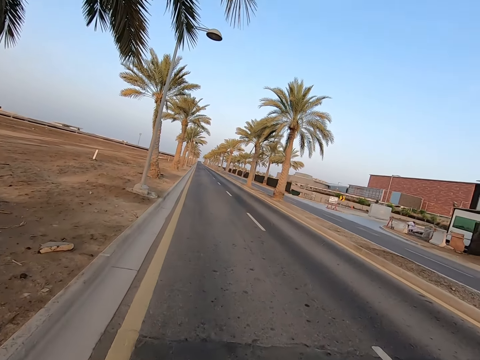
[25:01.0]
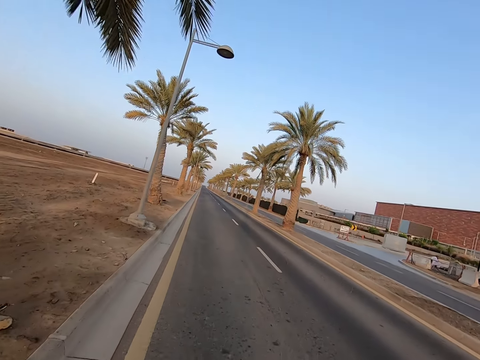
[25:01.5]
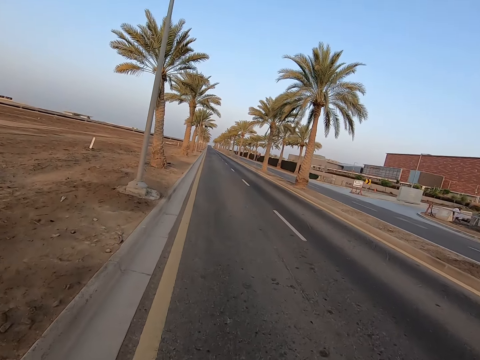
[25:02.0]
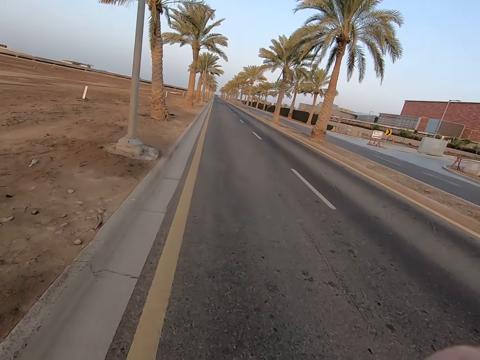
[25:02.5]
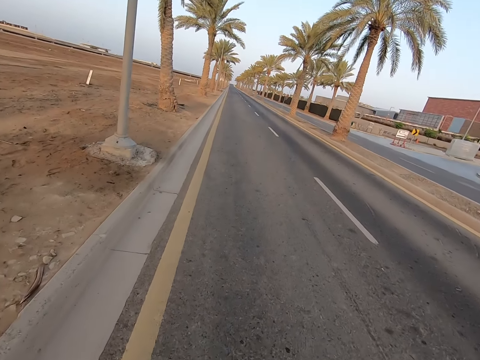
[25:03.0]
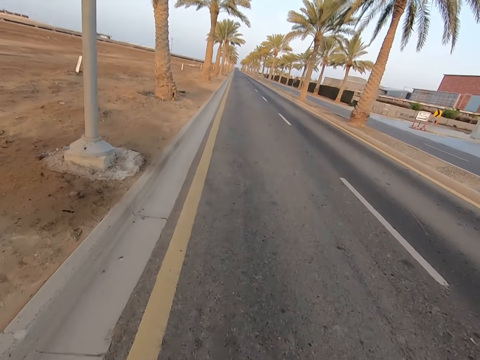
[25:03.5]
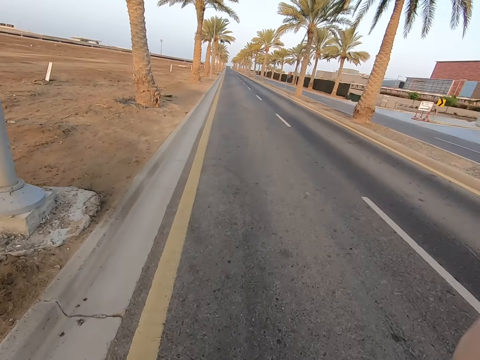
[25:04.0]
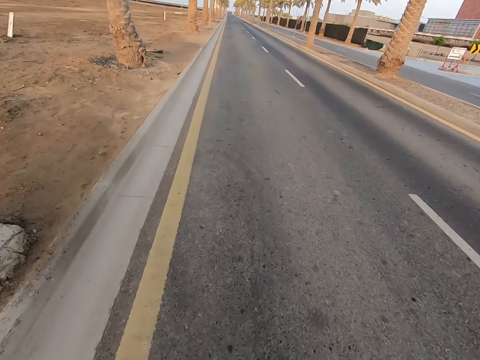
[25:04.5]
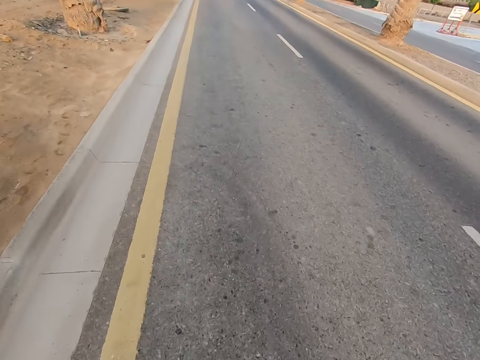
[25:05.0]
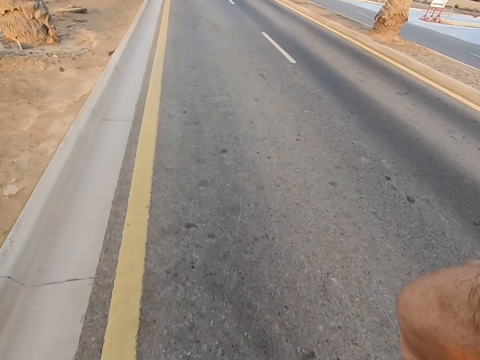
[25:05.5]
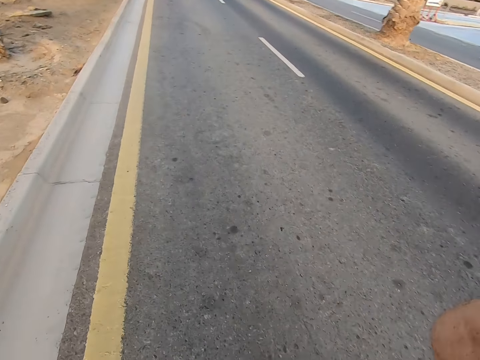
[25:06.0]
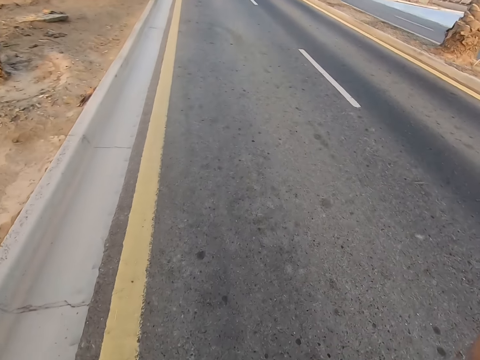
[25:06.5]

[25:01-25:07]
The camera wearer lifts his hands back and forth while running.

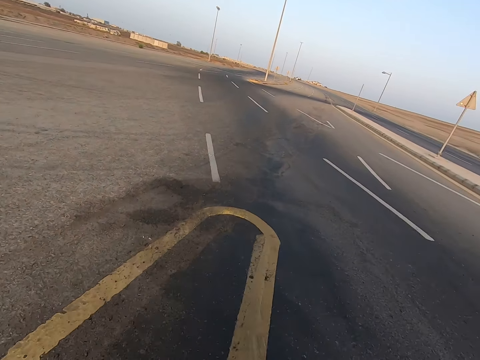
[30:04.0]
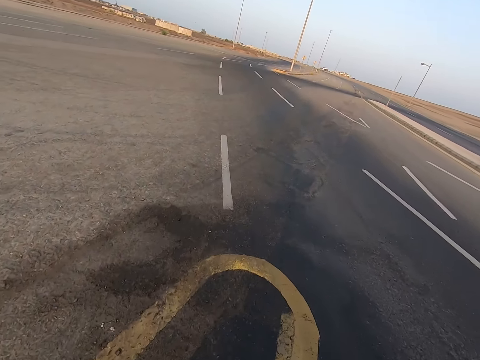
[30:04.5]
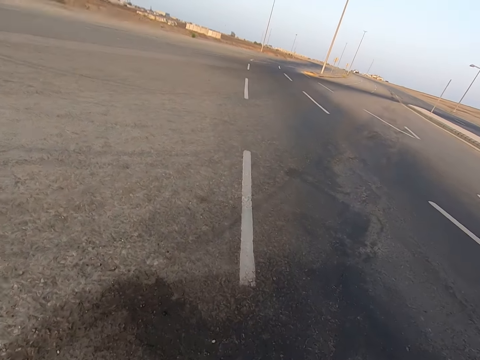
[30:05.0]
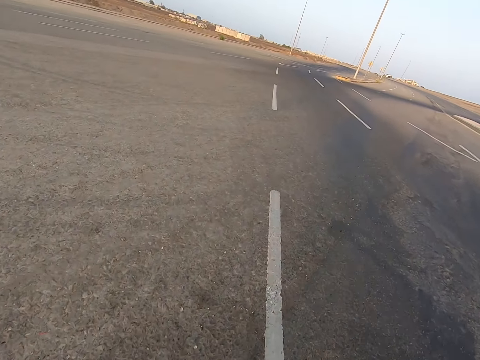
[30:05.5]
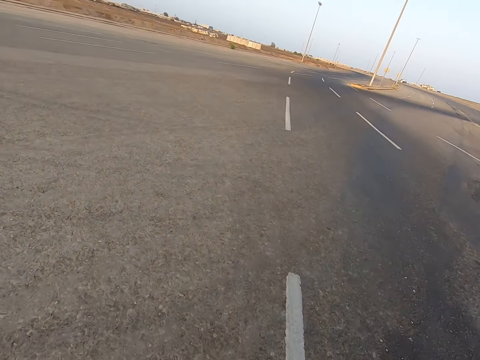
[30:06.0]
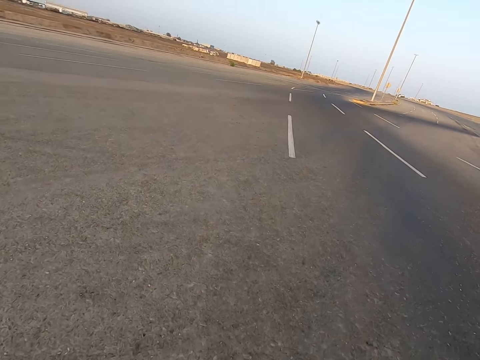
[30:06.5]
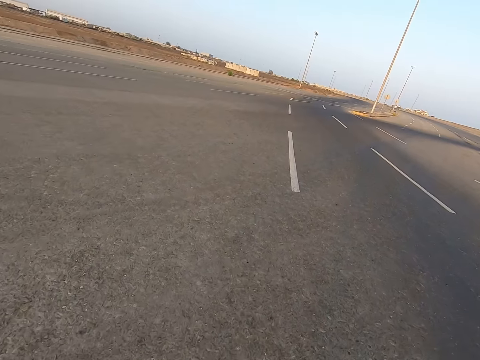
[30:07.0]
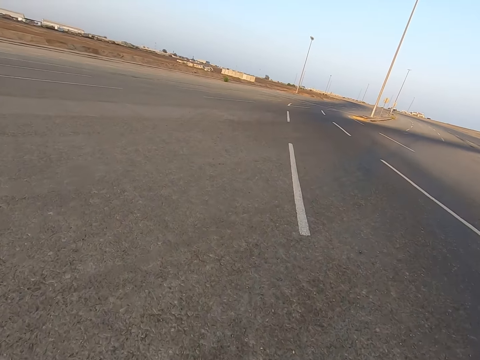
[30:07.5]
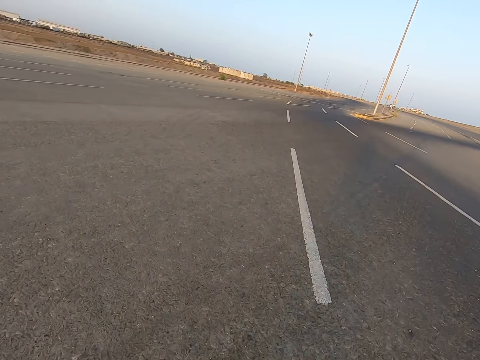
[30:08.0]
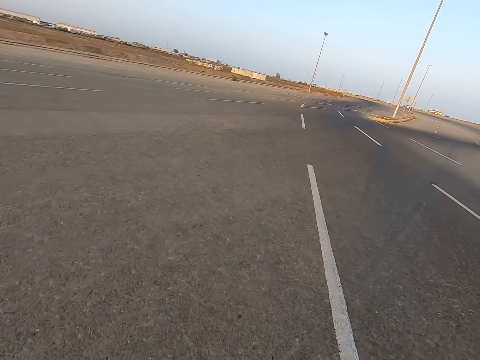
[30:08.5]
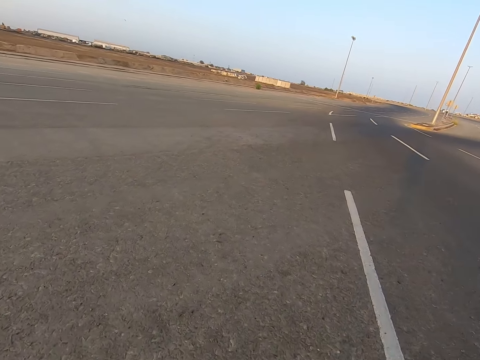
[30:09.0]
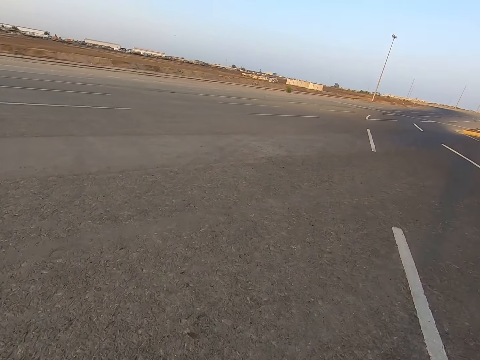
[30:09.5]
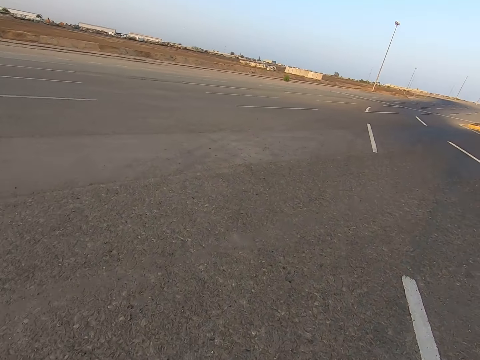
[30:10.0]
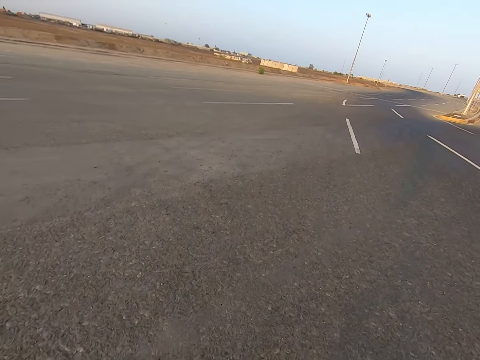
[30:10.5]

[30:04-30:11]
The camera wearer runs across the road.

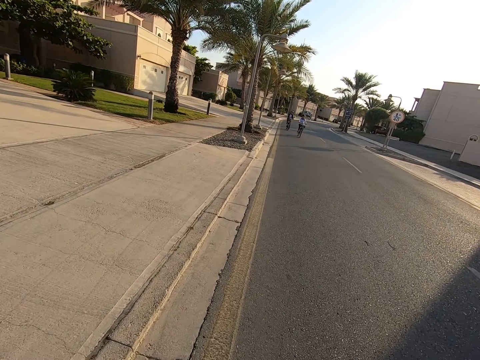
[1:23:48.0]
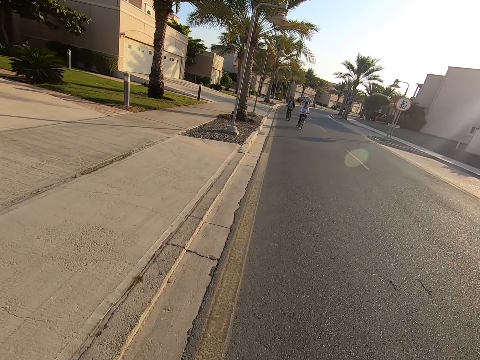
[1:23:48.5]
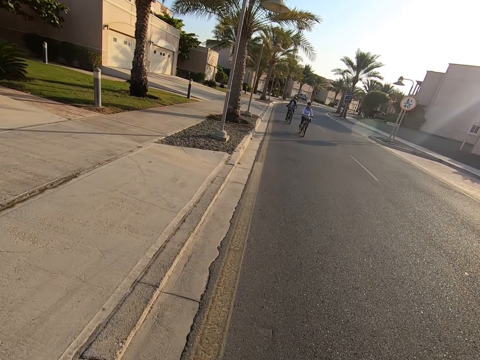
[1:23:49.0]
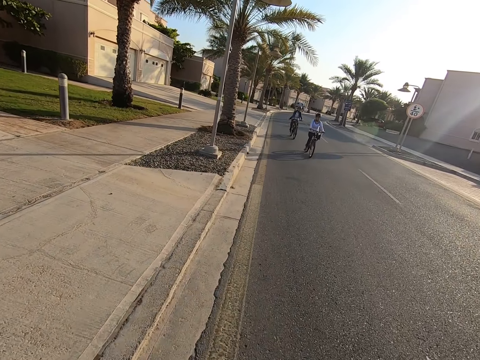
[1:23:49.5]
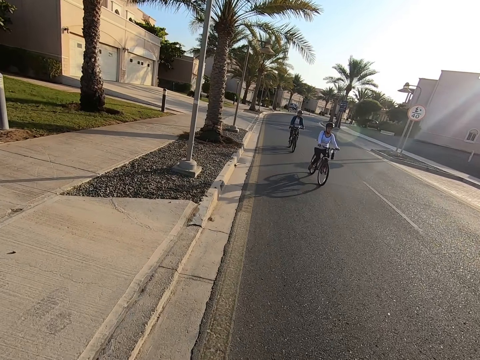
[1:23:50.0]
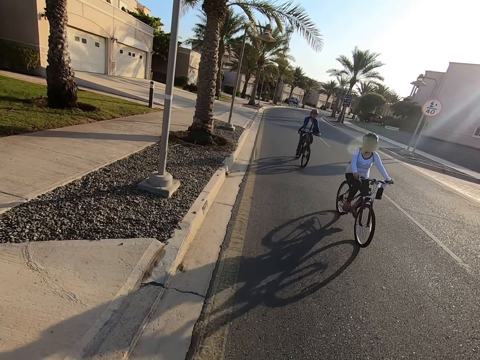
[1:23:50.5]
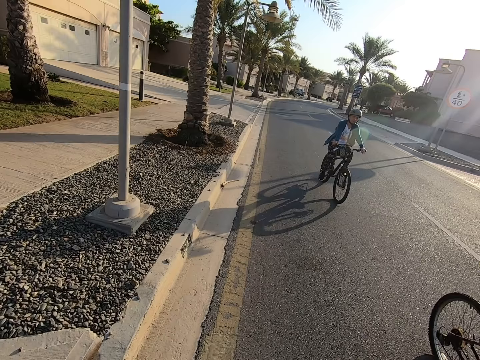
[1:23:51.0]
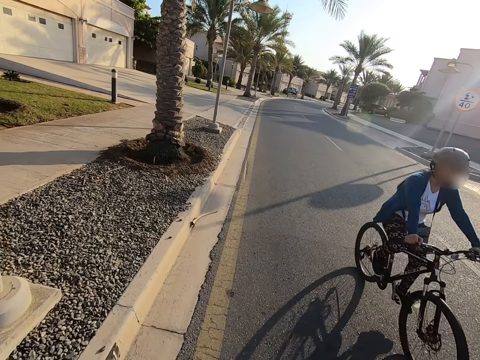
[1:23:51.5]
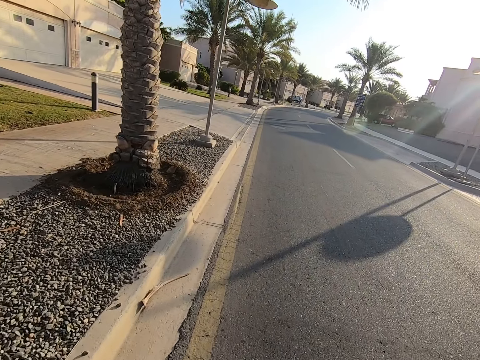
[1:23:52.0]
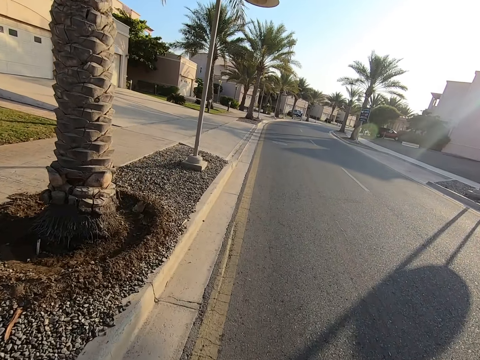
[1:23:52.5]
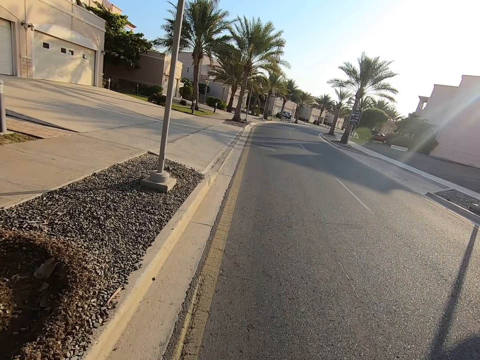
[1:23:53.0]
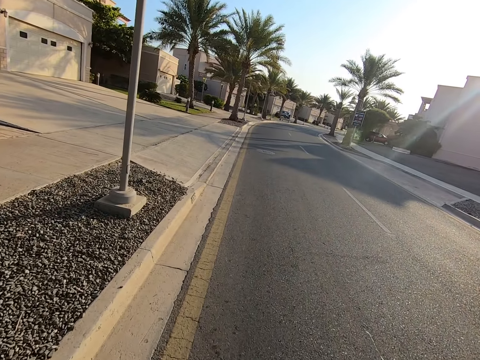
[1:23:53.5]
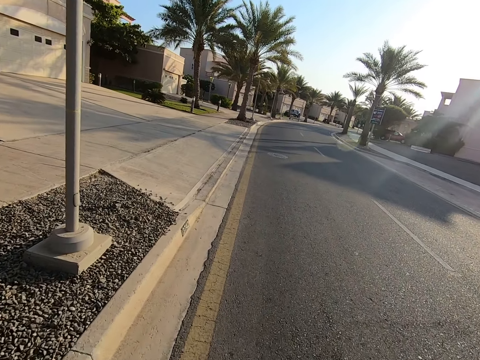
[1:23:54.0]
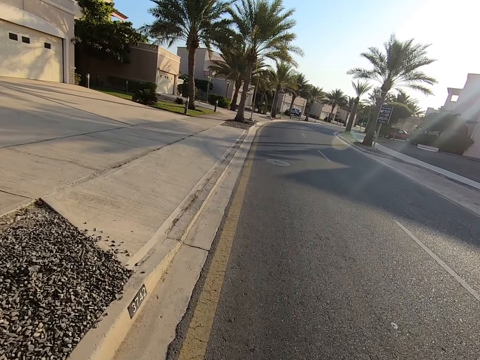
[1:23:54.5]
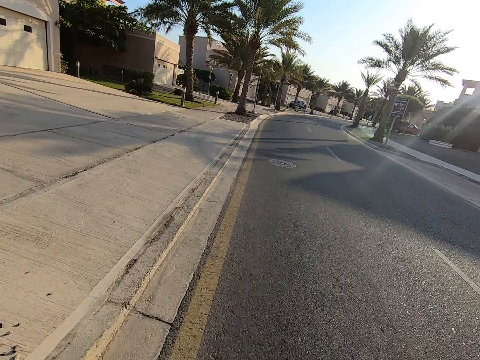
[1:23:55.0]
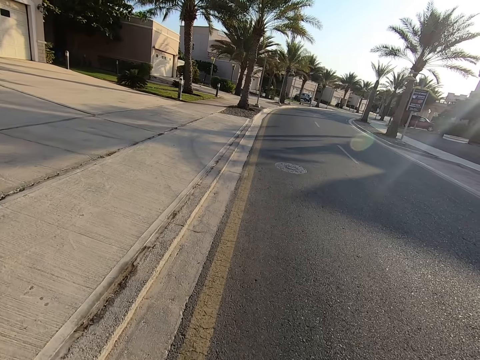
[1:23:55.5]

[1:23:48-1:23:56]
A man drives the opposite direction. A woman drives the opposite direction.

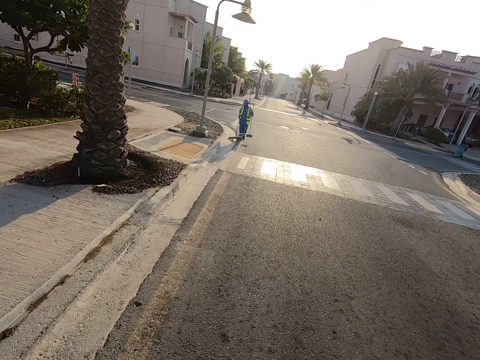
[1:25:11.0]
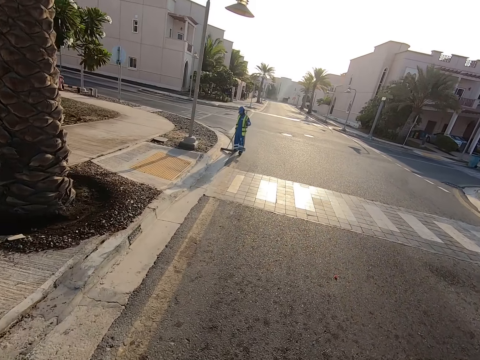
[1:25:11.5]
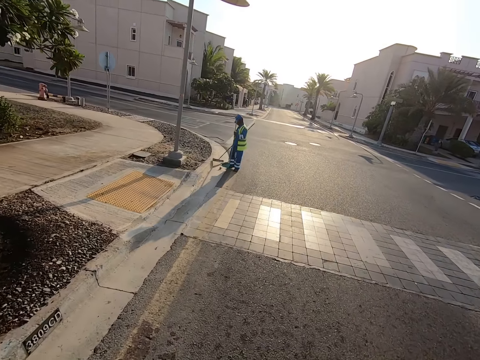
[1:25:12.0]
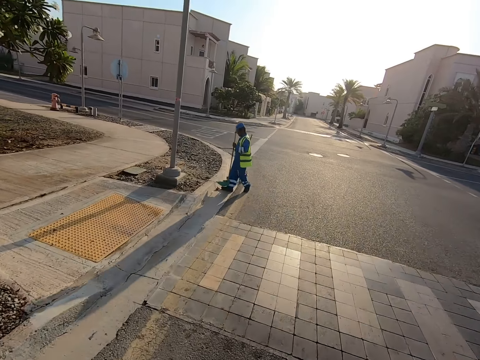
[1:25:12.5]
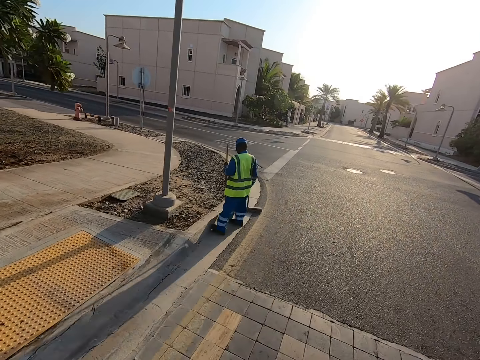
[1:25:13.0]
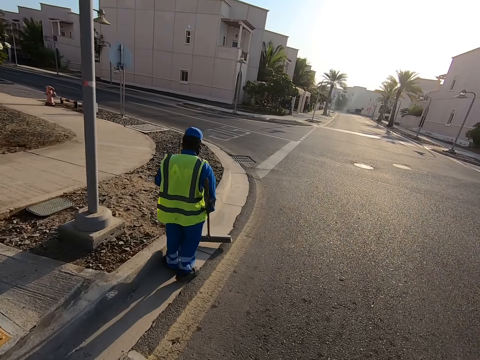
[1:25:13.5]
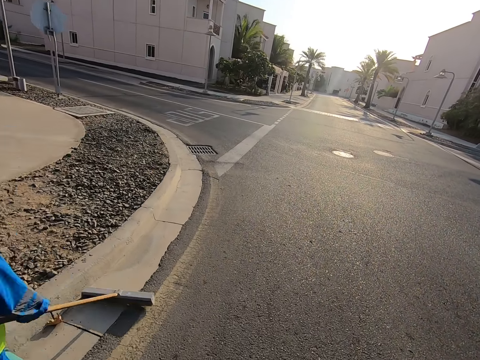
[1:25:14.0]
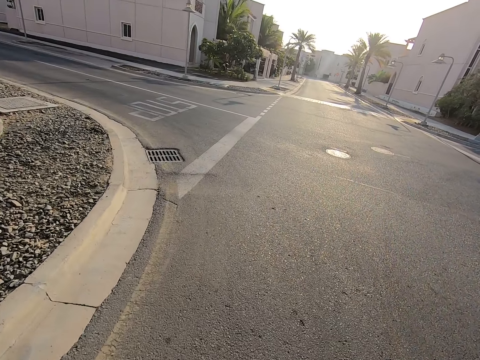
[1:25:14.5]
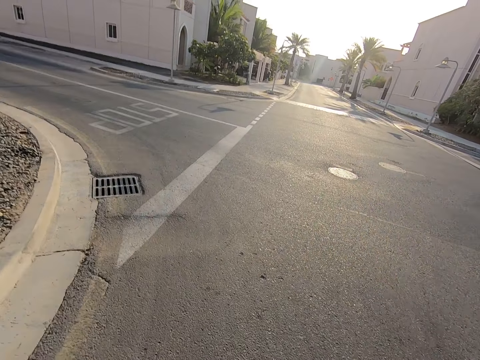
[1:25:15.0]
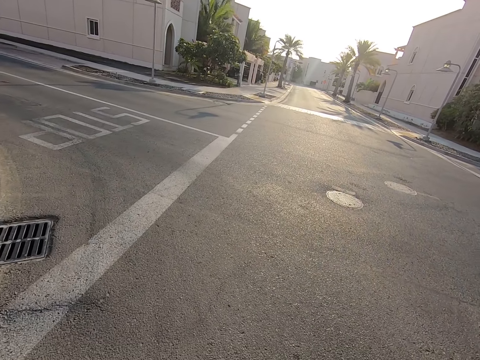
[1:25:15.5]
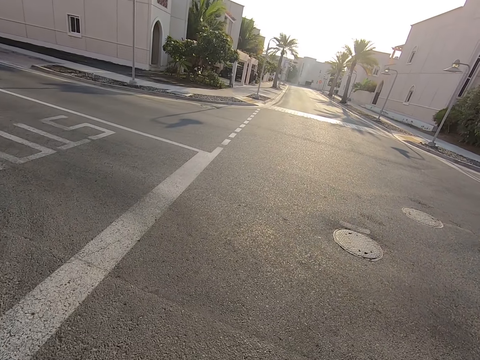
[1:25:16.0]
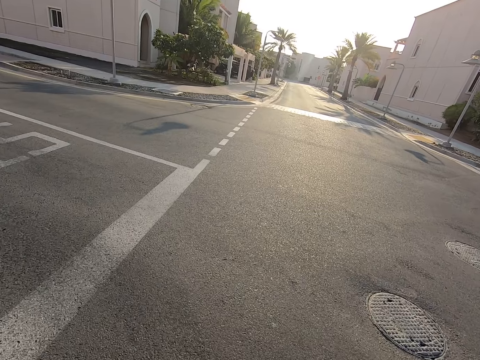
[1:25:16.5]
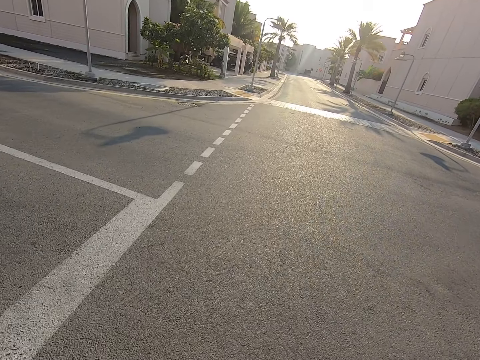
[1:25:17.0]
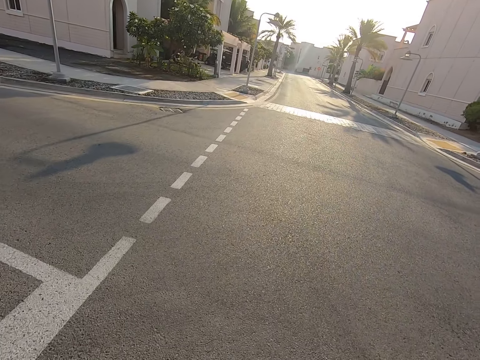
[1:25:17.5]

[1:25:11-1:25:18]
A man sweeps the ground.
